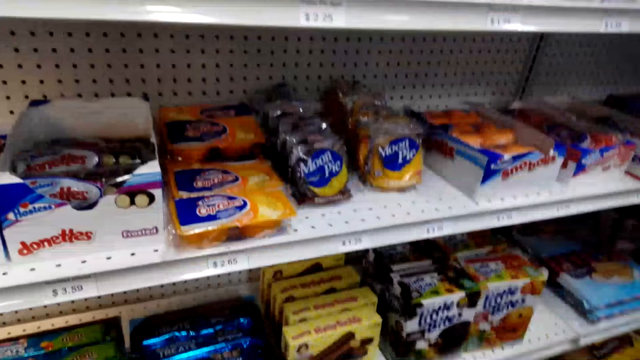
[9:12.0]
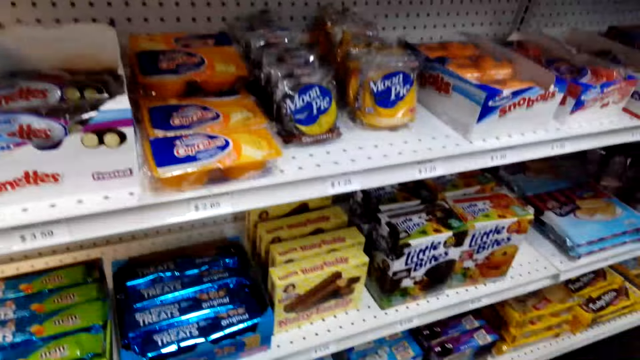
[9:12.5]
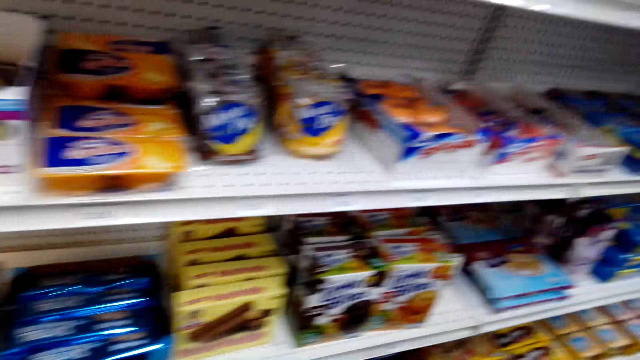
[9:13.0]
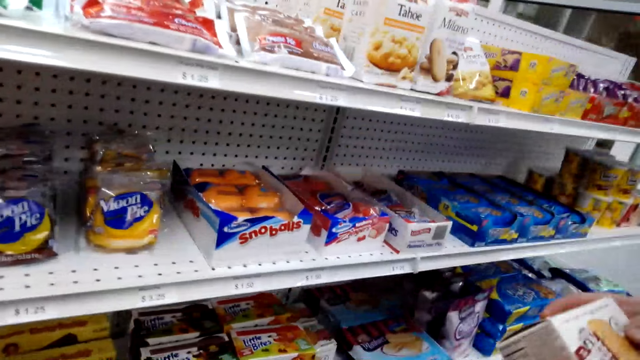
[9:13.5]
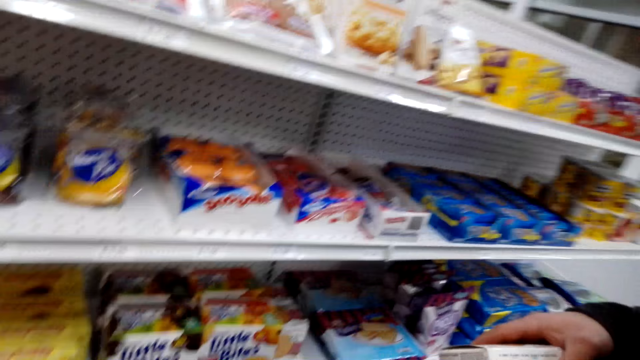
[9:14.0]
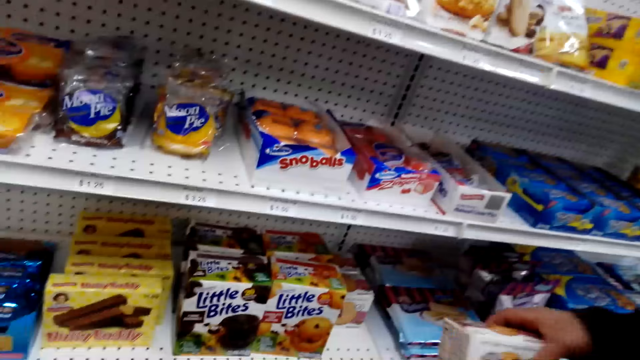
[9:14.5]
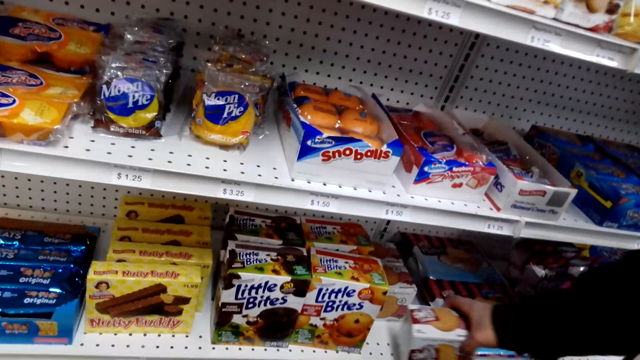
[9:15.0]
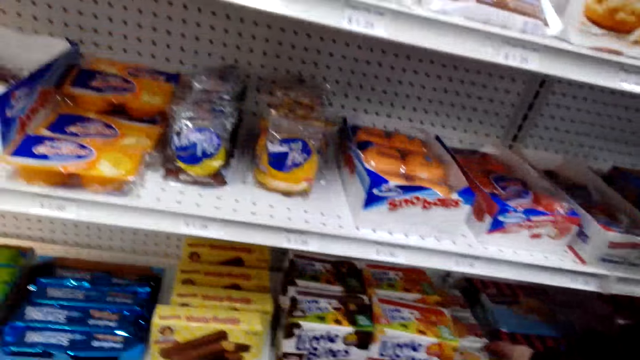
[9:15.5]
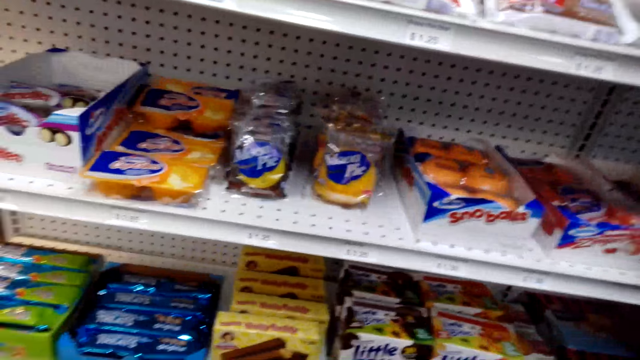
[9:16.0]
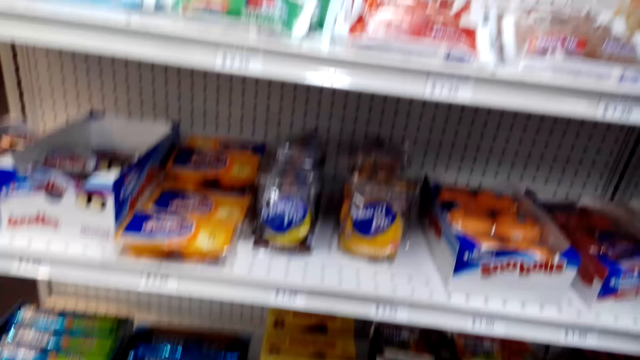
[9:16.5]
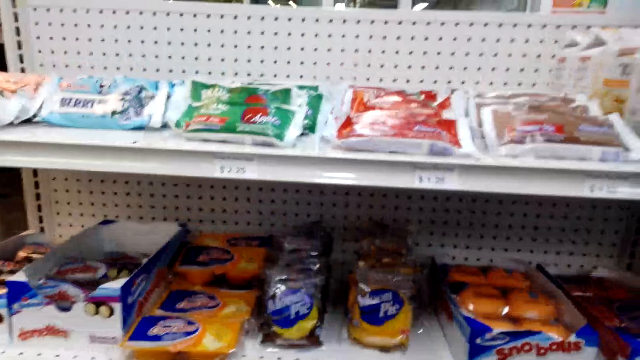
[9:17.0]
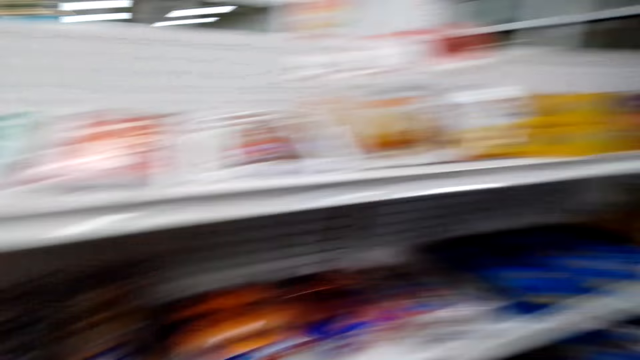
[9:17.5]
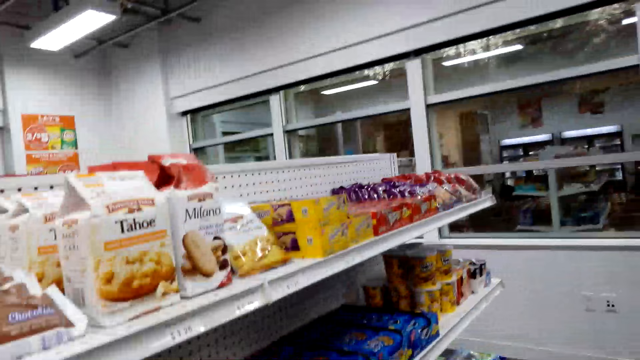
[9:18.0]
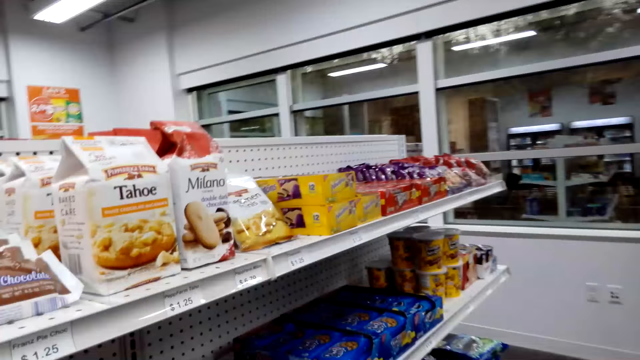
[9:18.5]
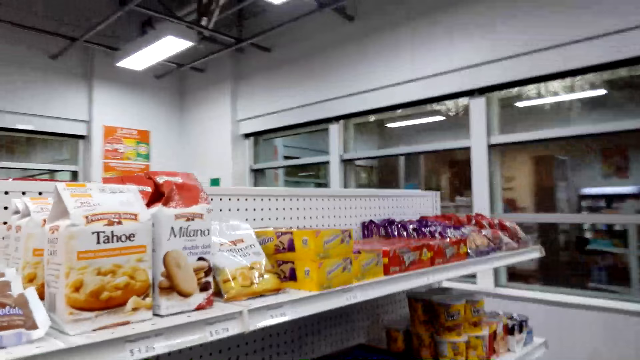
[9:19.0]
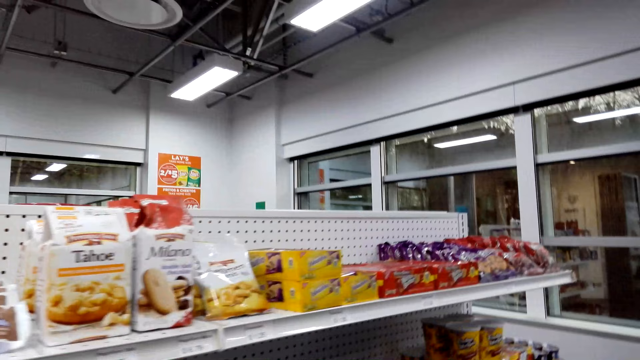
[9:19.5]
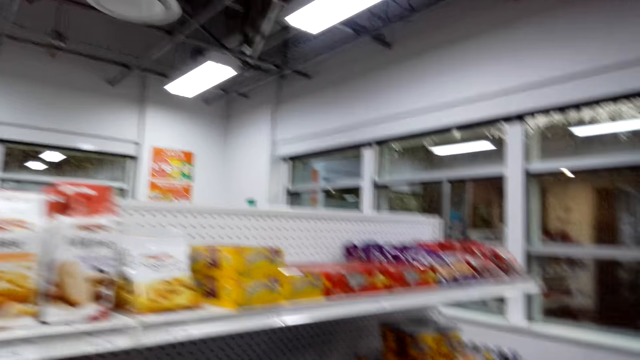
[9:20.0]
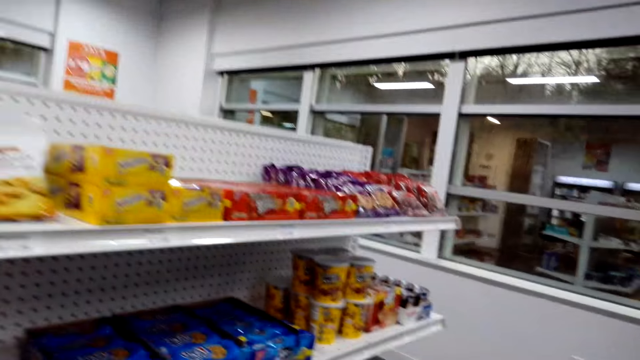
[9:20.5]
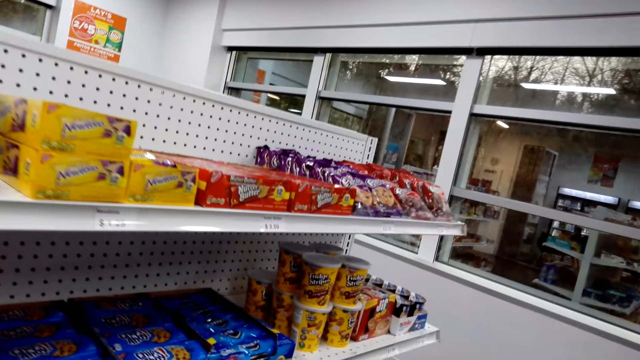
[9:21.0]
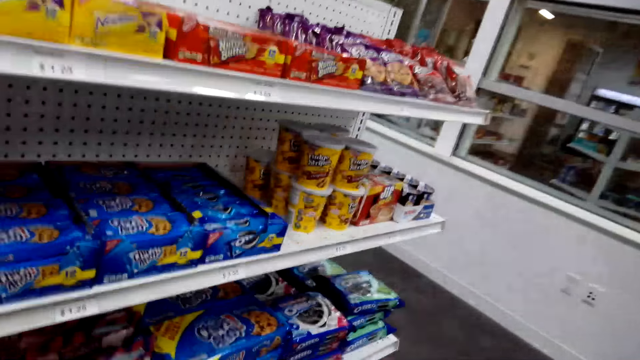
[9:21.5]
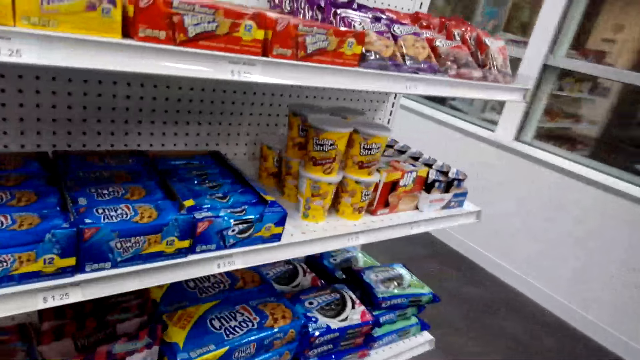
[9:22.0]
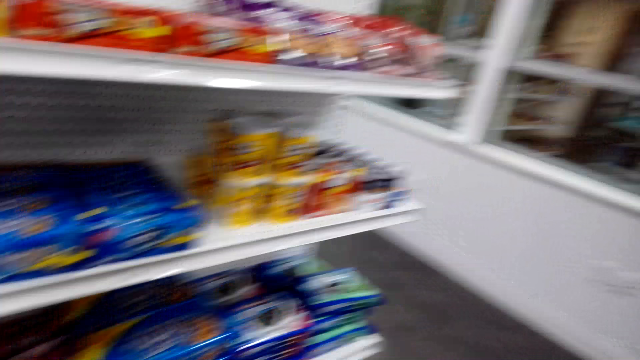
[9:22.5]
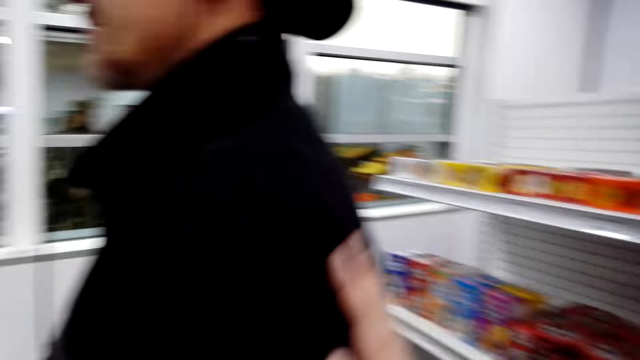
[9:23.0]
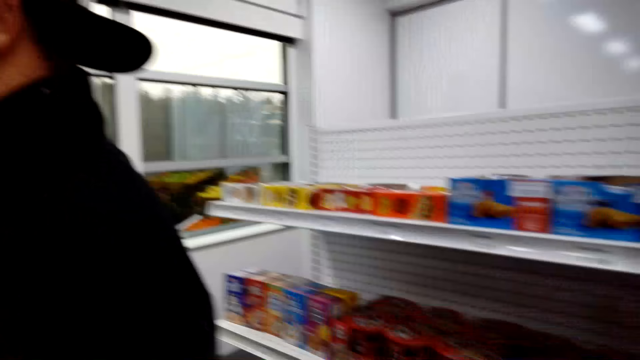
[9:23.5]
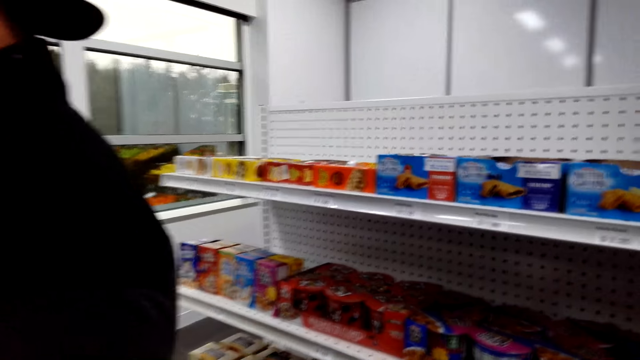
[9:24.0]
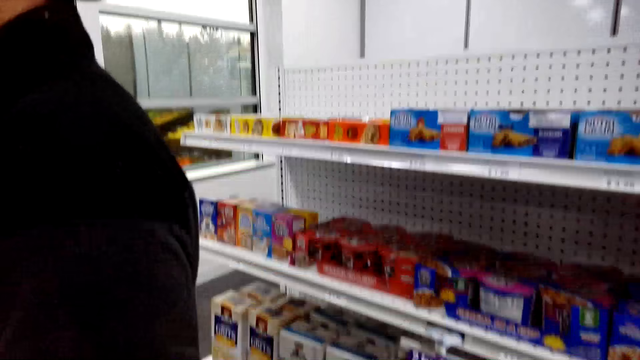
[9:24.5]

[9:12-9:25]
A man places the box of something on the shelf. The camera wearer looks at the items. They walk. They talk to the man.

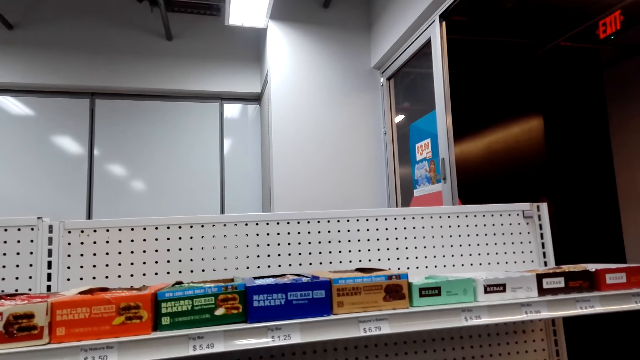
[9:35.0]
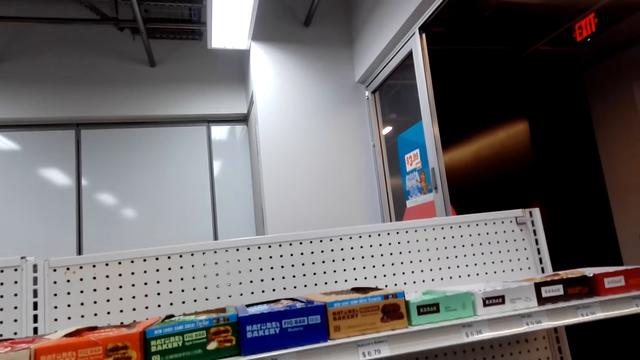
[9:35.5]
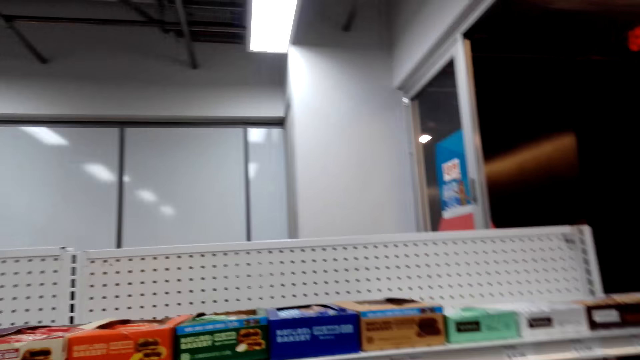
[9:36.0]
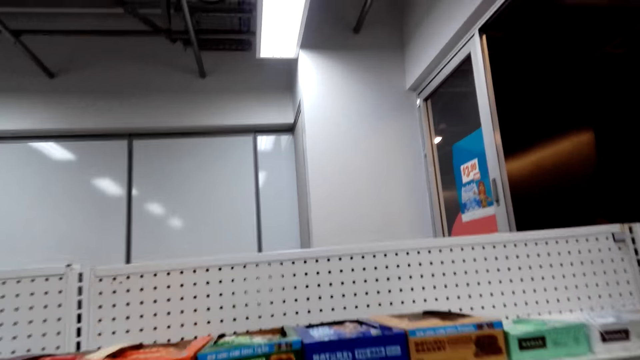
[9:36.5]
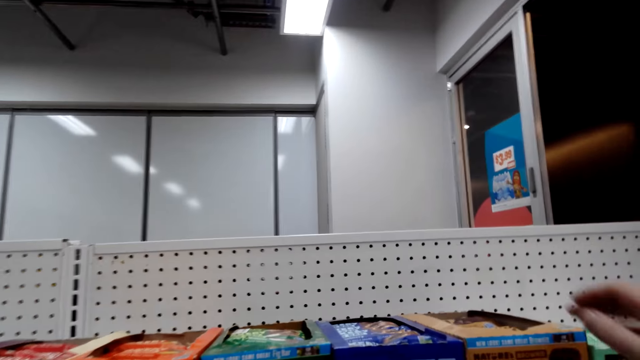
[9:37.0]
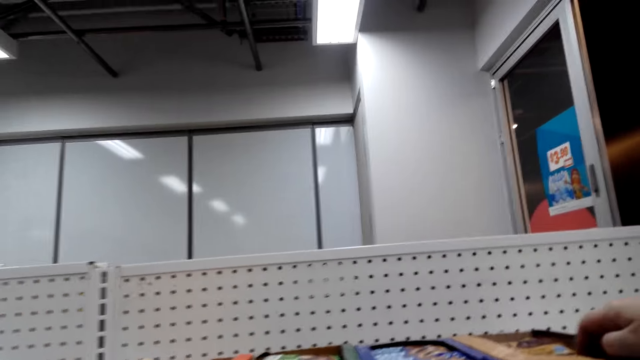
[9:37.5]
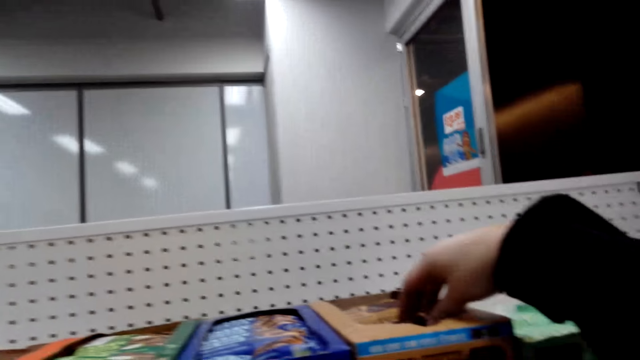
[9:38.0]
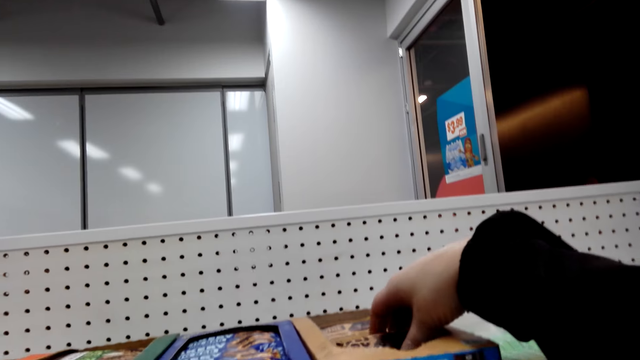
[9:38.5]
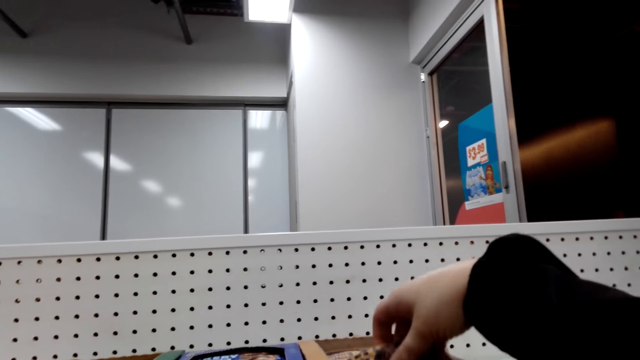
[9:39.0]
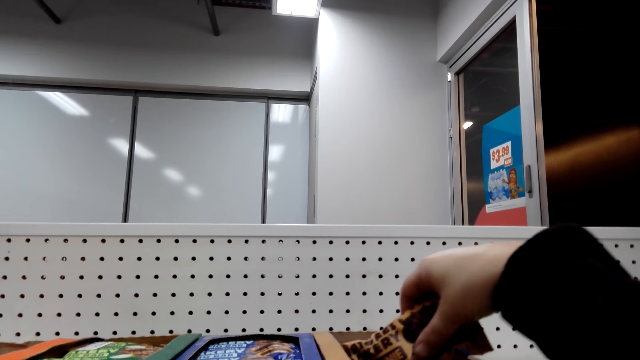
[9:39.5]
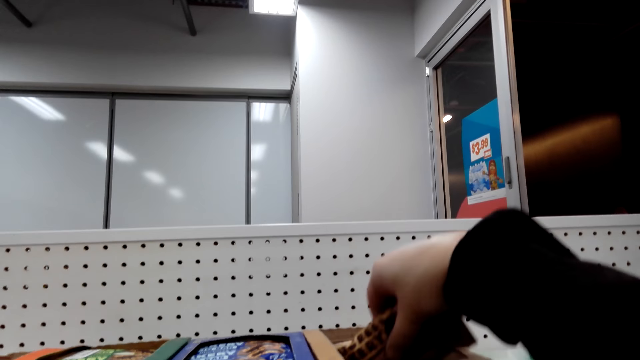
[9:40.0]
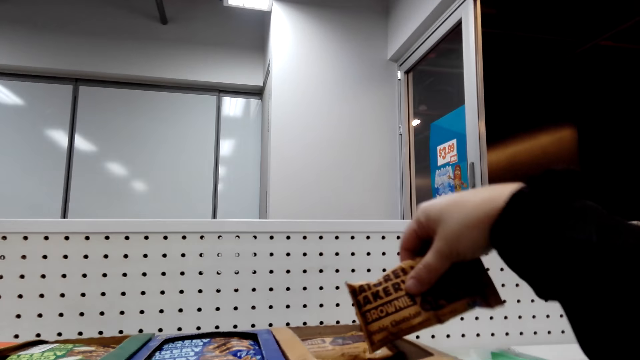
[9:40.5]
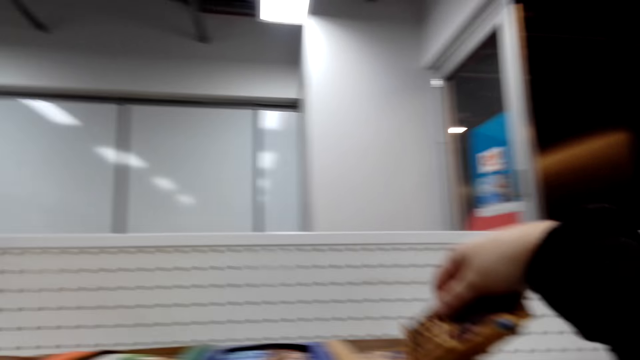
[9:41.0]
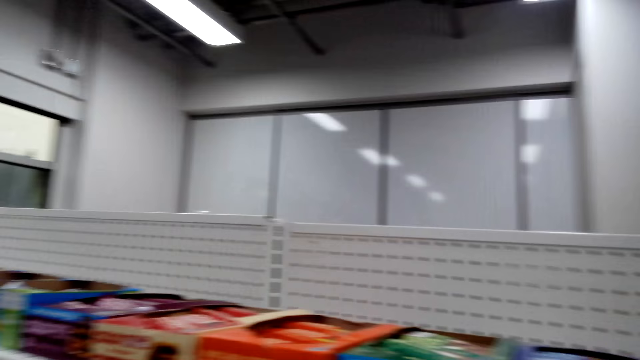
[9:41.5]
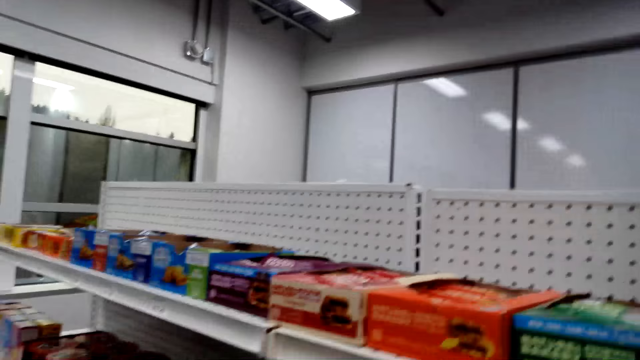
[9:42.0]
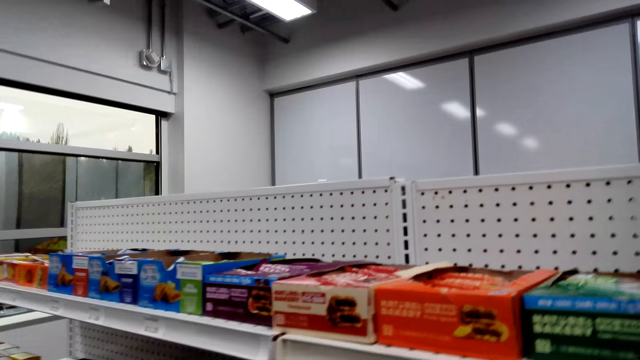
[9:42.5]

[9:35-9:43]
The camera wearer holds something. They talk to a man.
